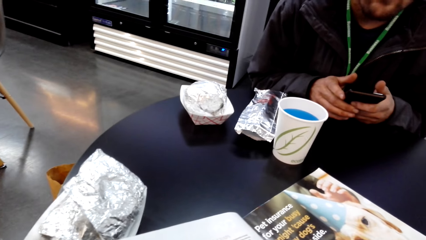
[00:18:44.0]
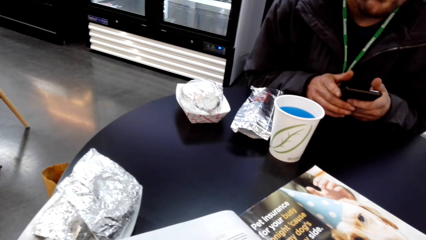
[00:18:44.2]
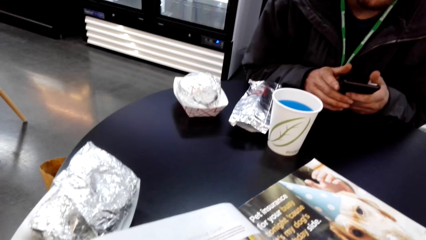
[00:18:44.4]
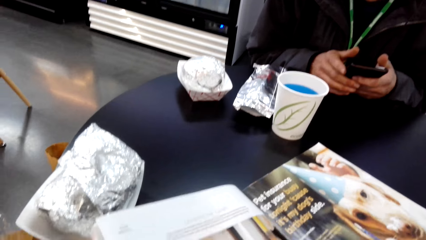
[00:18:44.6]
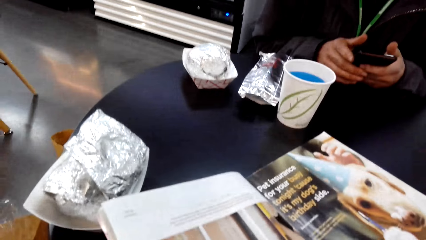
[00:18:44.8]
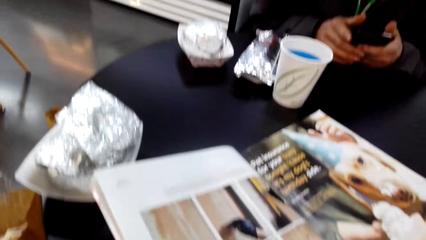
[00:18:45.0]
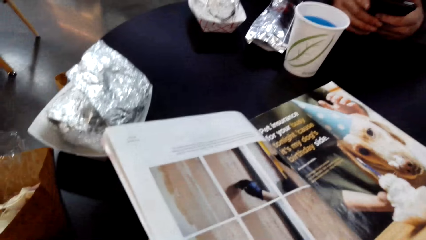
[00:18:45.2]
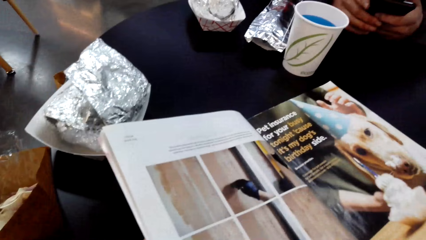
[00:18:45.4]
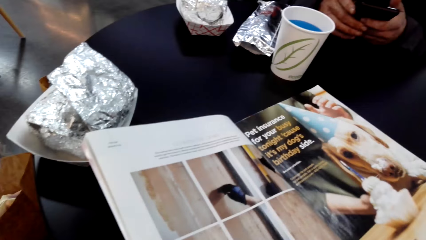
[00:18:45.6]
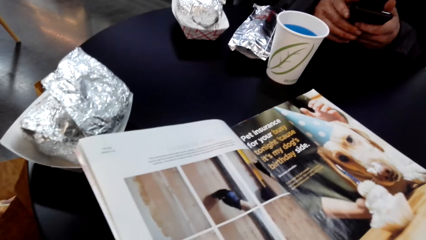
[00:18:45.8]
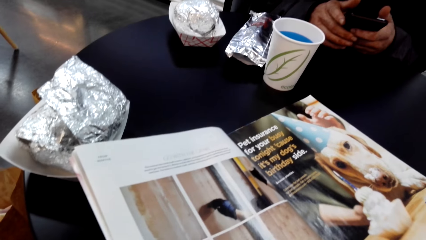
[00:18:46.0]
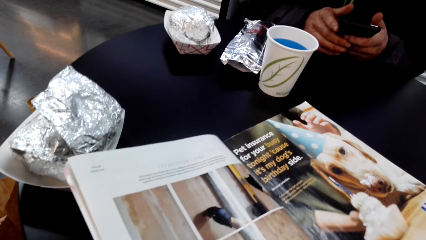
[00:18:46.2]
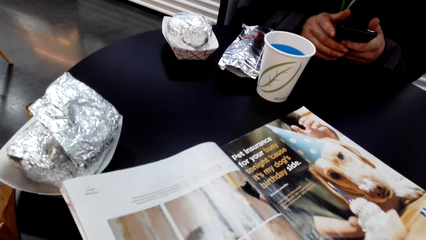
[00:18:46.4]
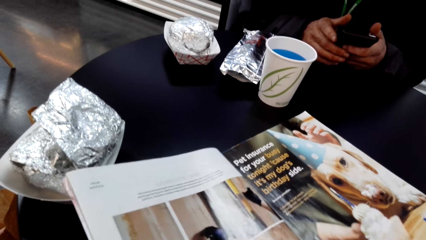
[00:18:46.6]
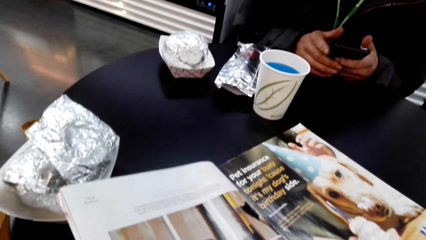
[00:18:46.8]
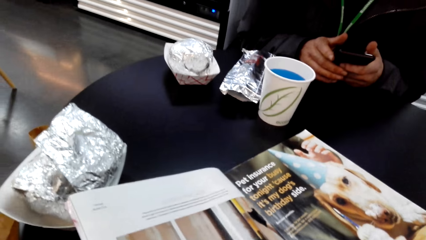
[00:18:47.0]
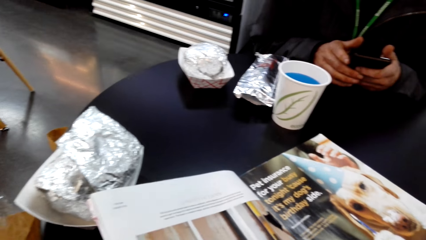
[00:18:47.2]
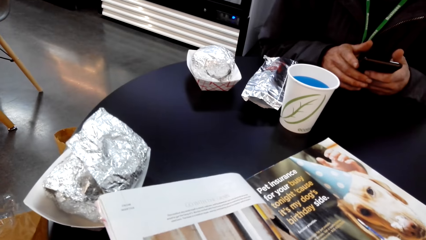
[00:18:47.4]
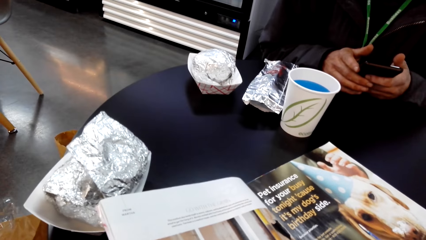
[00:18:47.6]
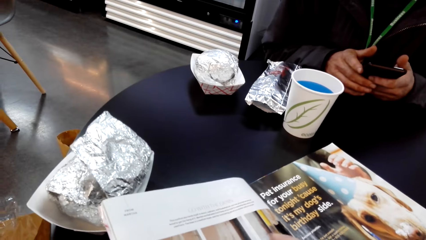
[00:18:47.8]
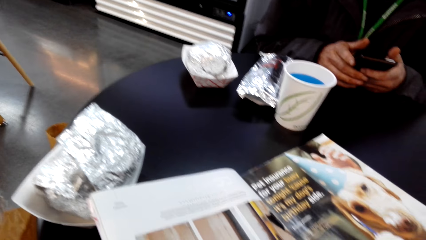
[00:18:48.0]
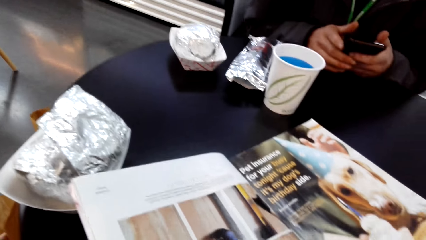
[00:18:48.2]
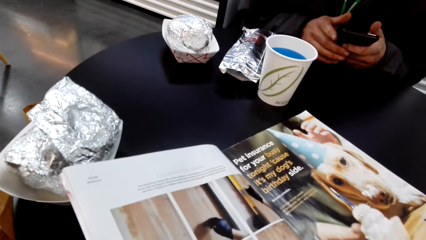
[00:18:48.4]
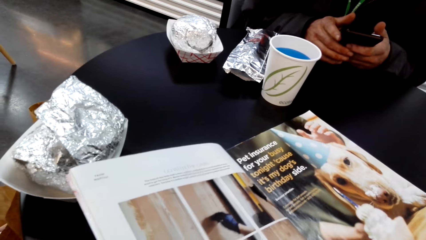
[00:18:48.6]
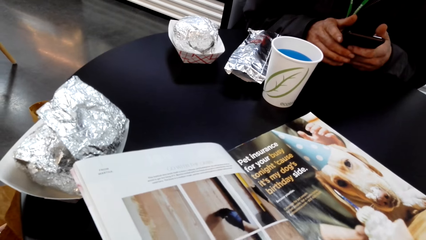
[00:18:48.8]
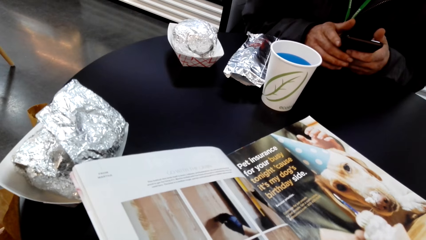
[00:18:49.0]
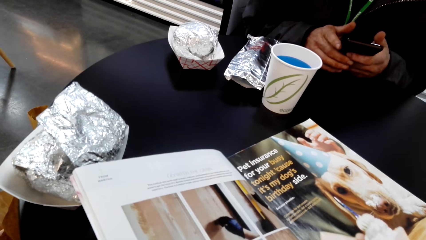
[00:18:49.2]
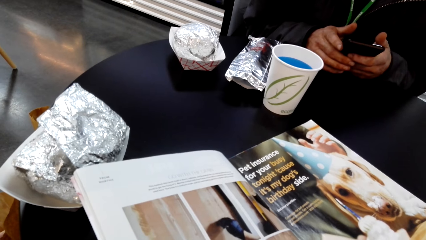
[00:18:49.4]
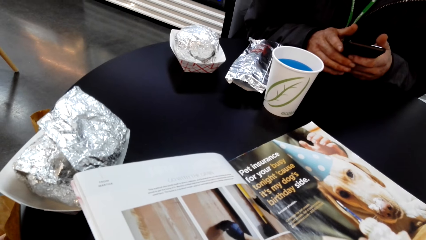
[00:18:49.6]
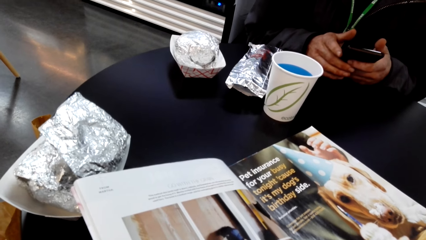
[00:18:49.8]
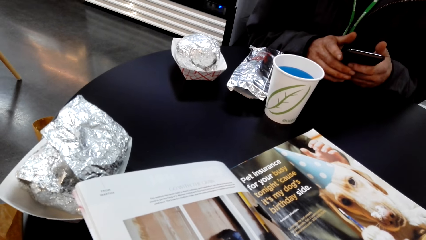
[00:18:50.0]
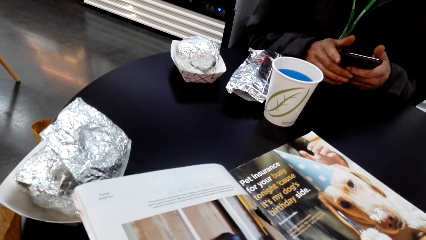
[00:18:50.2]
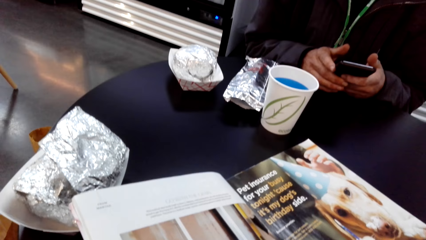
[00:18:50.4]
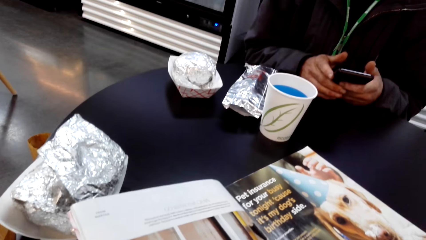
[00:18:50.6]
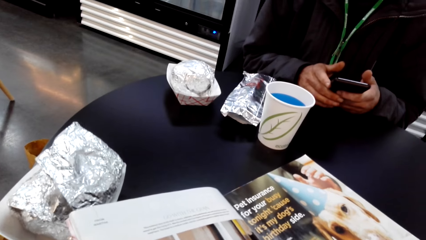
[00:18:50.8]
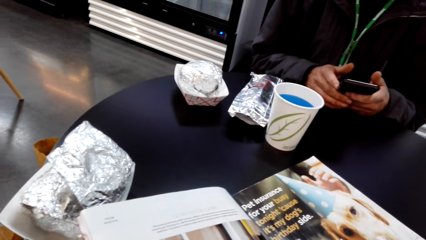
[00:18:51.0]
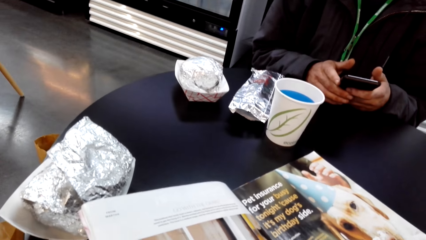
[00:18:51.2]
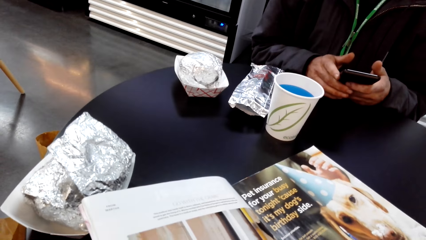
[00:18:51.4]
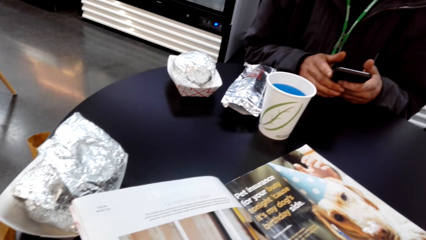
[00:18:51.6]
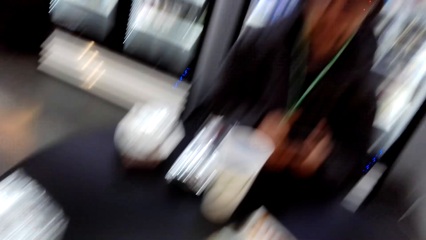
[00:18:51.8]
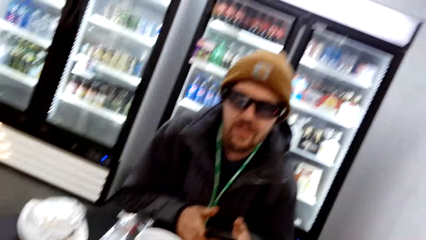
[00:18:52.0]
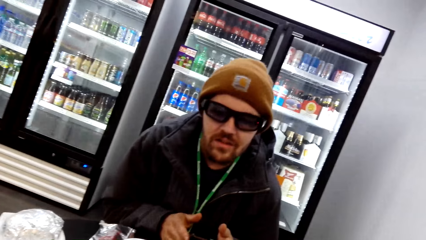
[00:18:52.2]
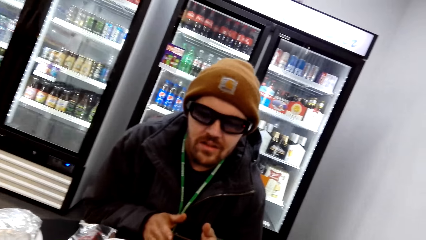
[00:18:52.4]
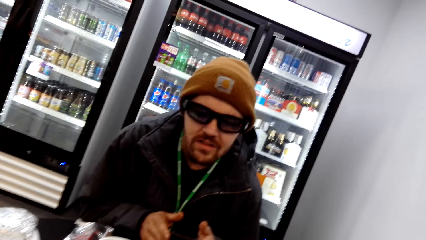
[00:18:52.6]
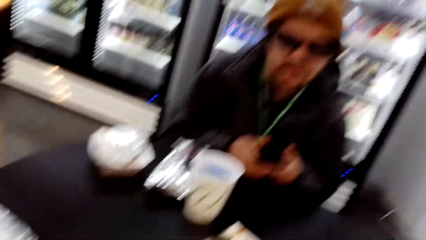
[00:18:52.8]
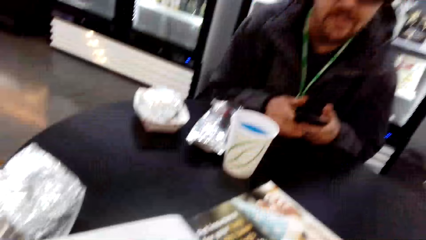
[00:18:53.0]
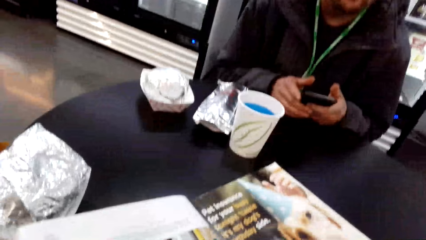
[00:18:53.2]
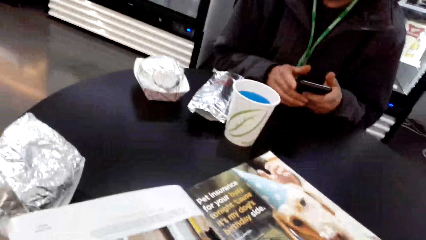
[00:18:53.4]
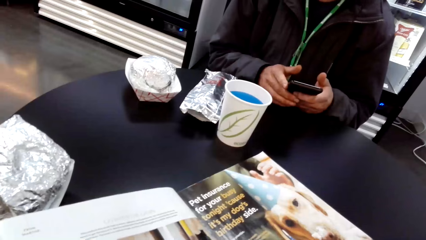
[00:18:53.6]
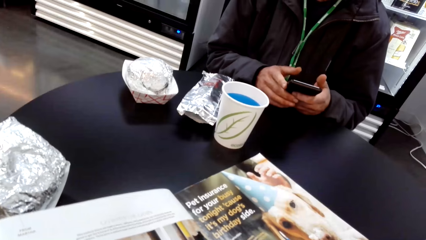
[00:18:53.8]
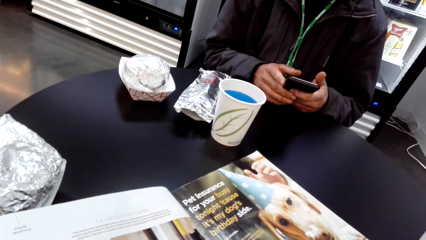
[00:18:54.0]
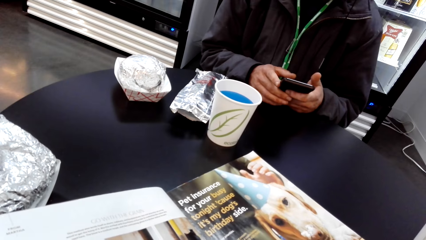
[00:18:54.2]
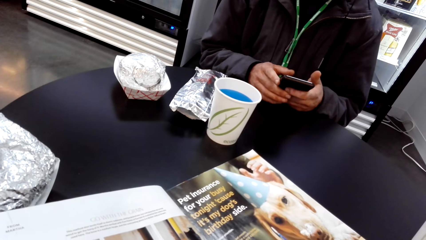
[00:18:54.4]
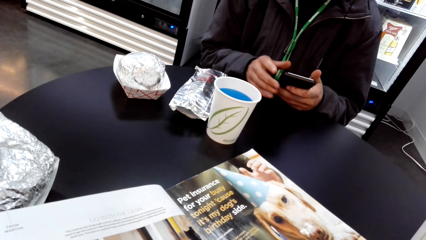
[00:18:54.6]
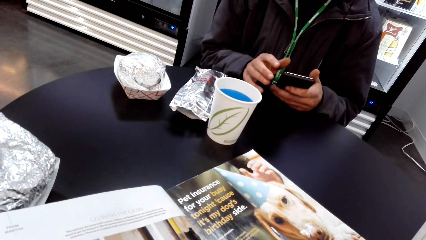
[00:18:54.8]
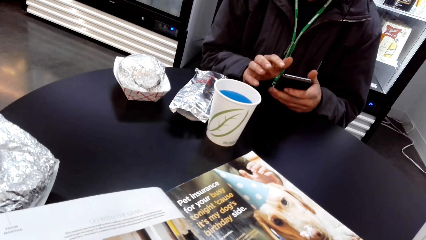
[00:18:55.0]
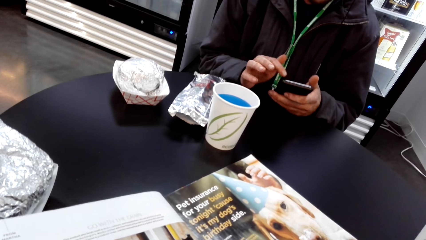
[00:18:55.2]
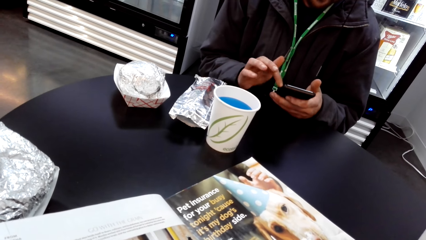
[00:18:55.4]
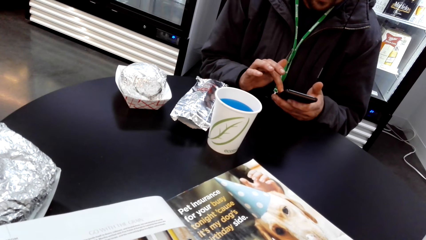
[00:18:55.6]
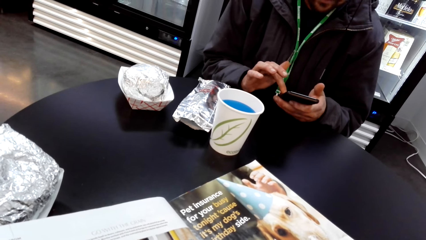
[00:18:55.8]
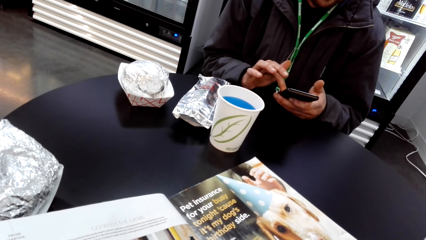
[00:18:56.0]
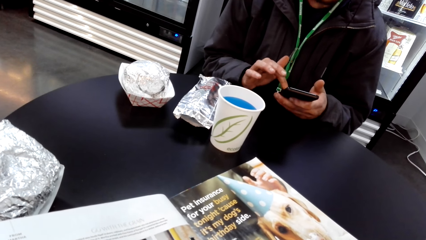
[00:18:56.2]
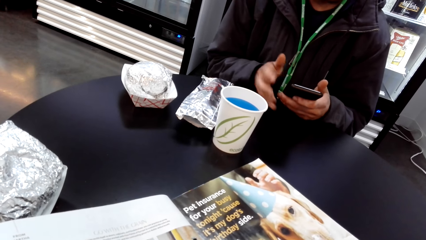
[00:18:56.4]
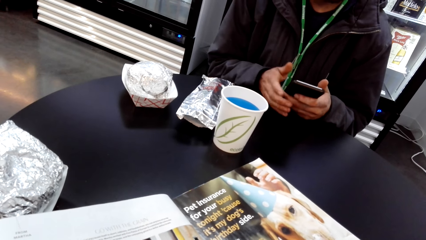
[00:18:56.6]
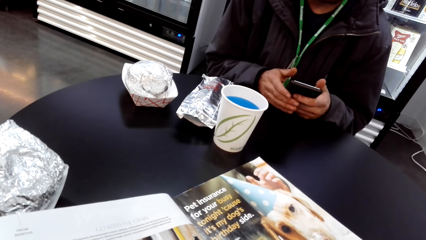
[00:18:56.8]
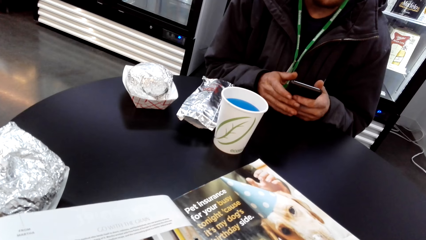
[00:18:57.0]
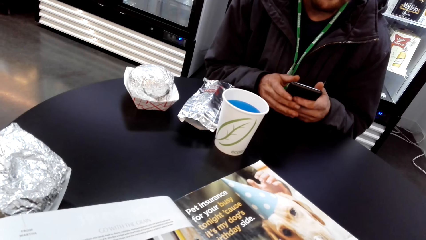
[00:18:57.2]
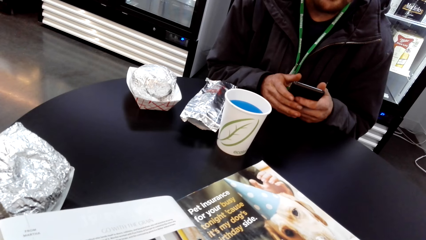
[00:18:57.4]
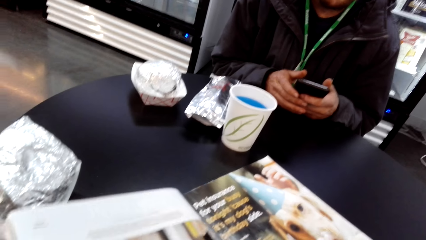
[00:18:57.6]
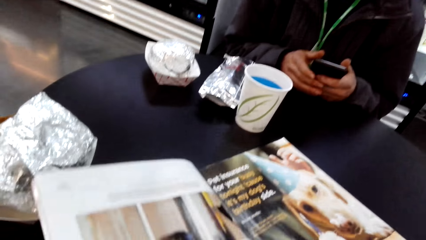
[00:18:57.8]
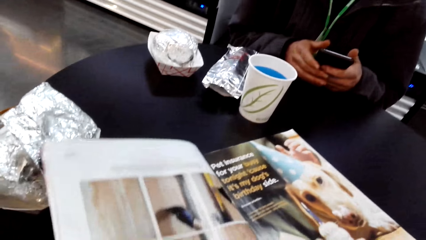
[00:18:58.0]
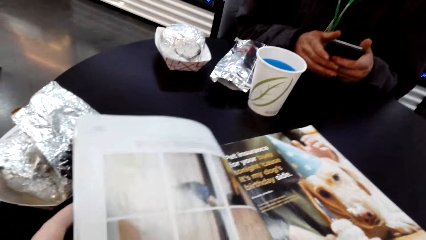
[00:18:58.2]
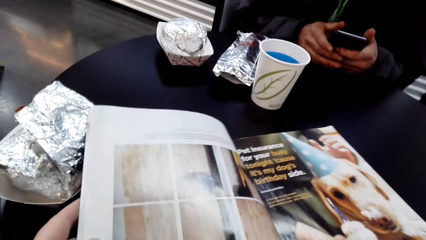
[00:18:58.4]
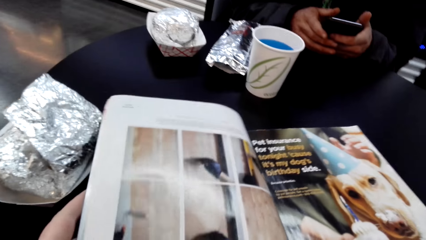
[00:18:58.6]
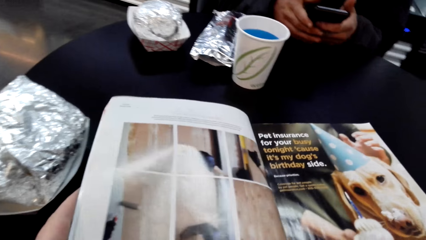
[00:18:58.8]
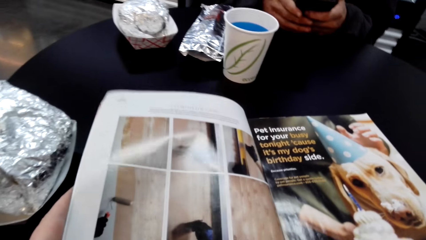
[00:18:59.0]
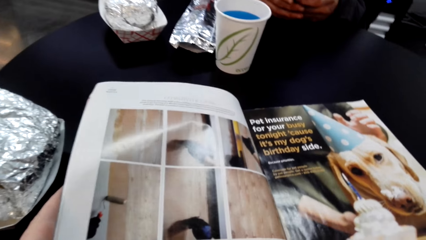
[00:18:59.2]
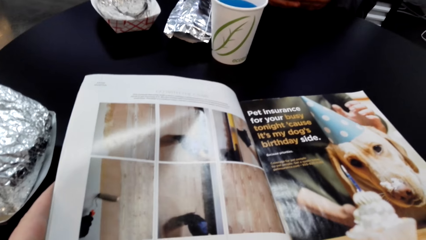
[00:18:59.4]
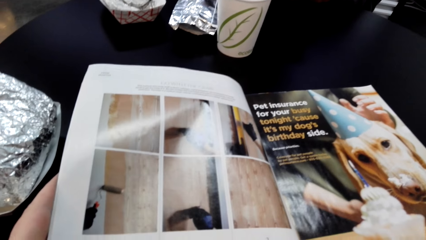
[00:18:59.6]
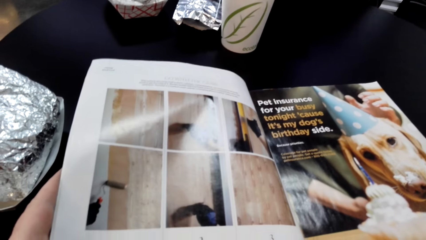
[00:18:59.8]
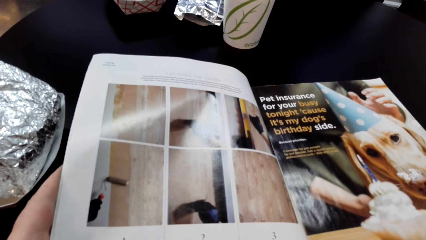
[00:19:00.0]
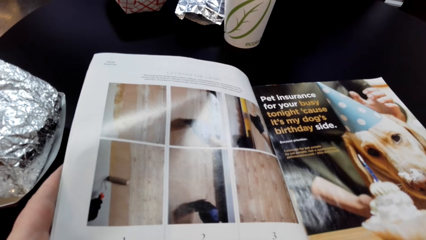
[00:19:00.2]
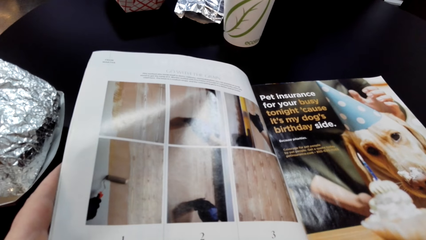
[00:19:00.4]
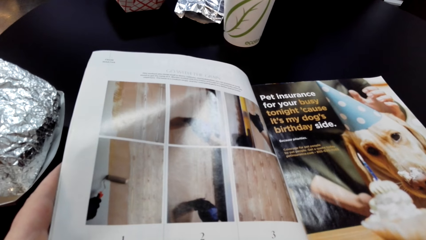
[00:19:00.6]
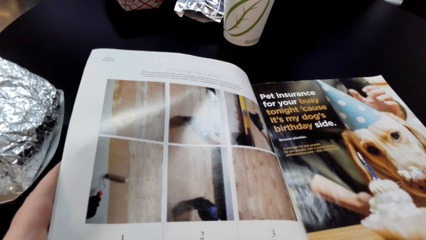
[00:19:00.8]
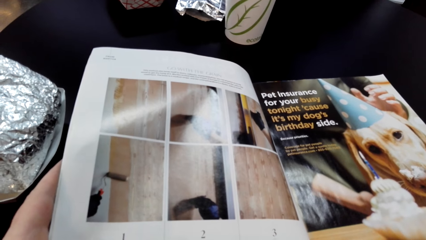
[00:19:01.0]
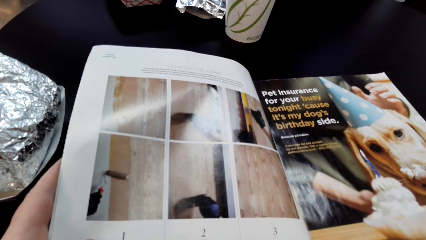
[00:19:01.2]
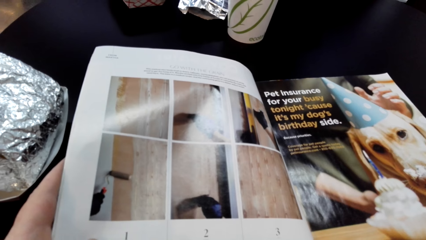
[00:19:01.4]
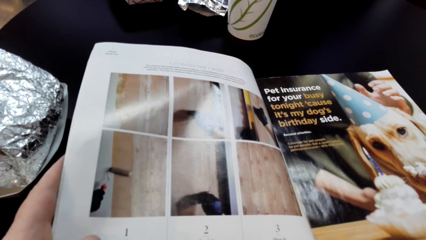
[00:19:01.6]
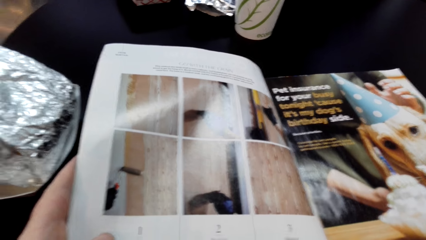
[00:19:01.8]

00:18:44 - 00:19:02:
The camera wearer drags the magazine.
